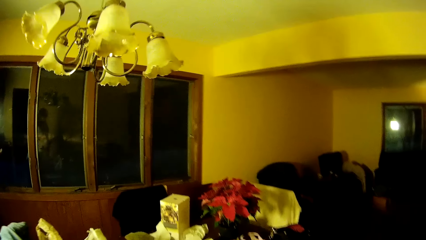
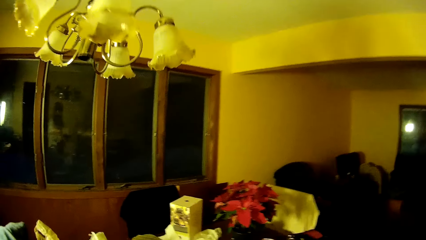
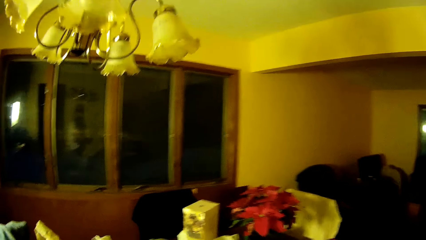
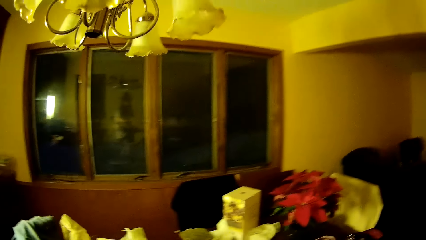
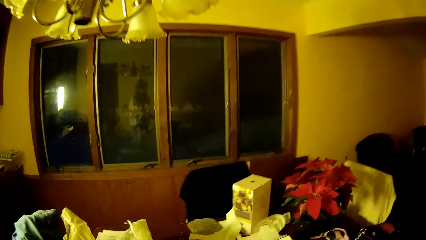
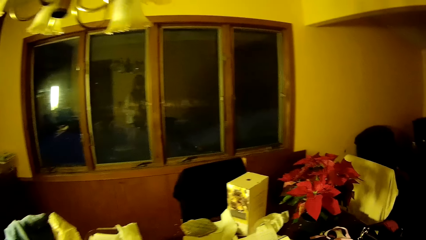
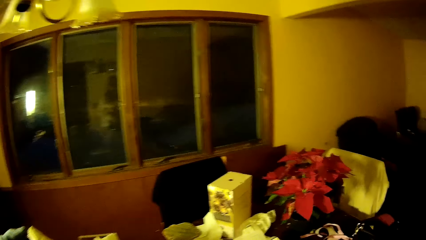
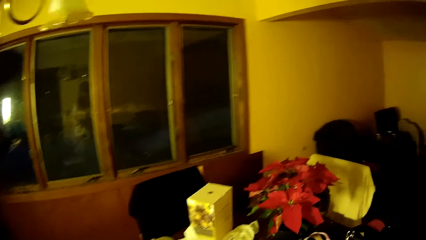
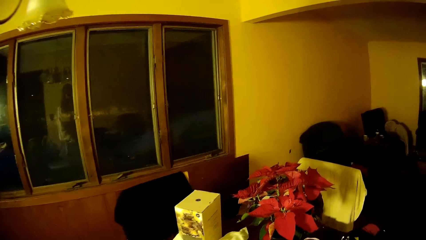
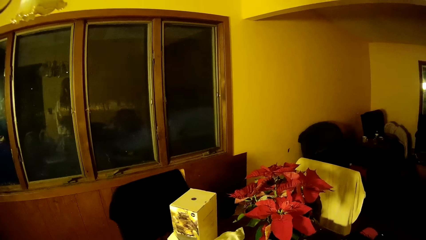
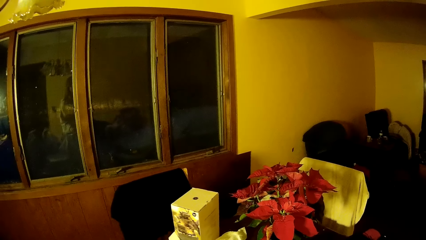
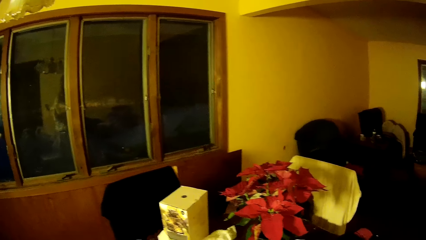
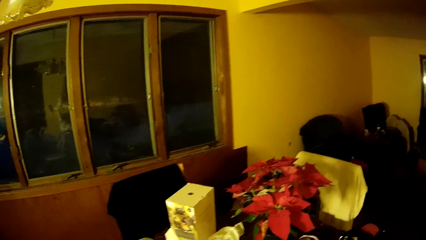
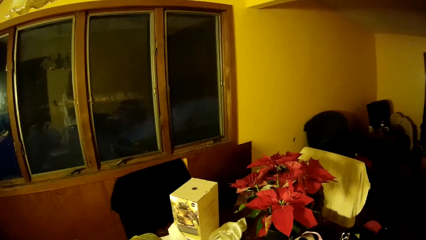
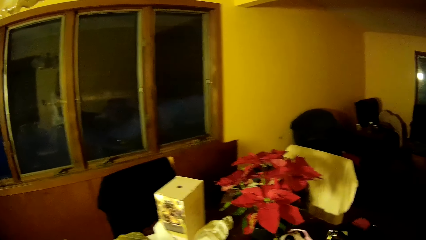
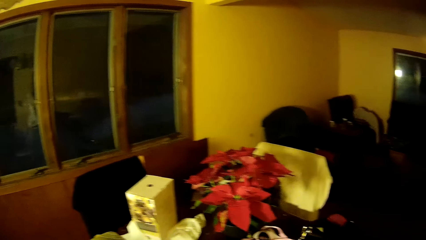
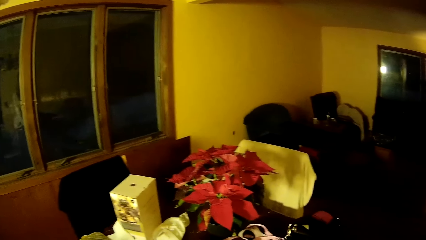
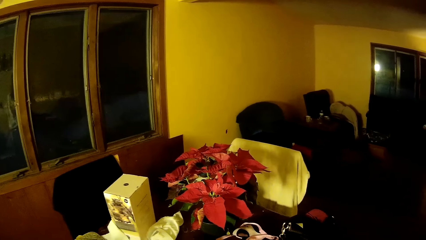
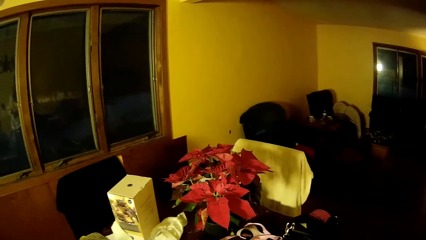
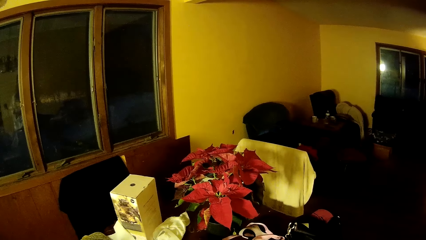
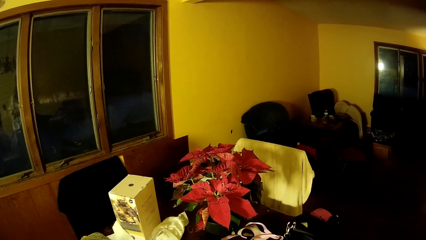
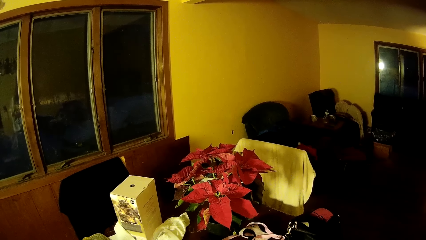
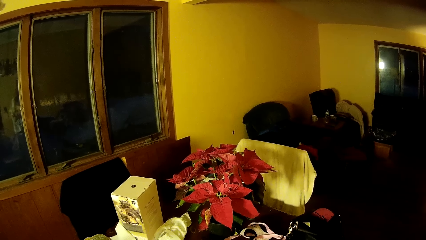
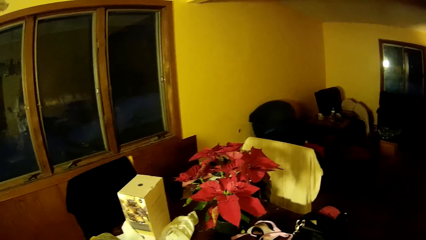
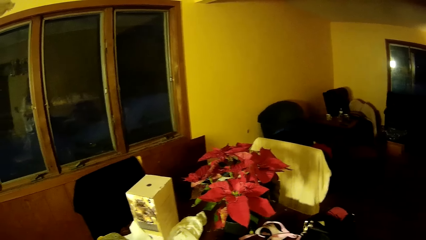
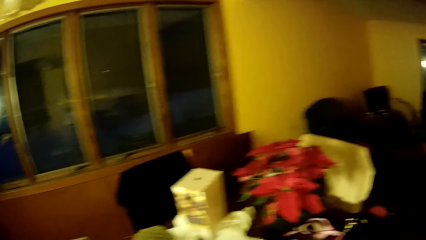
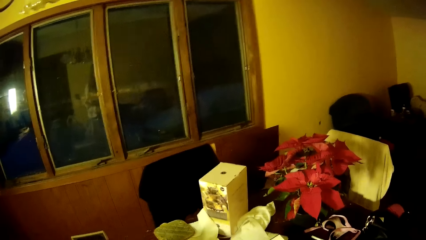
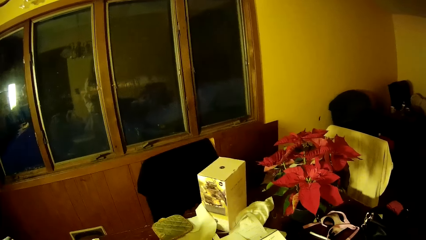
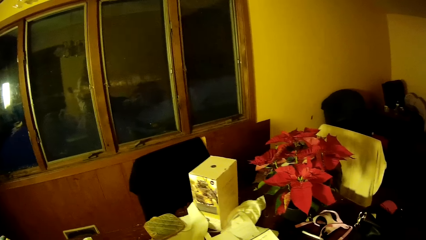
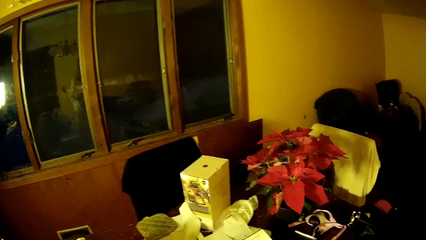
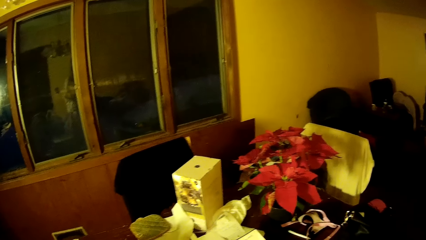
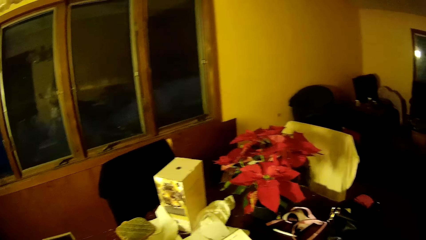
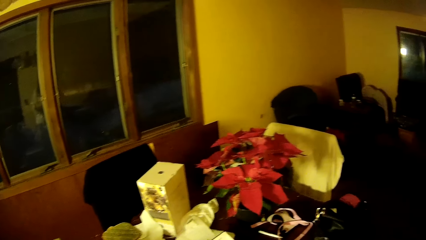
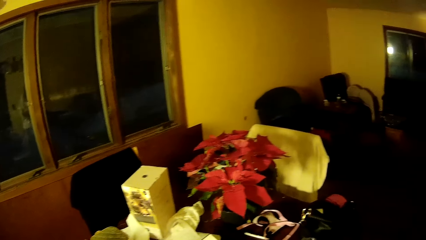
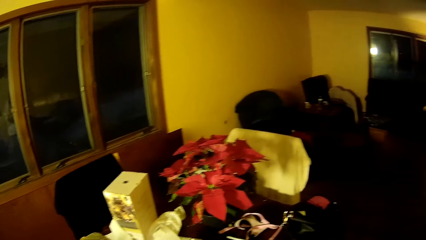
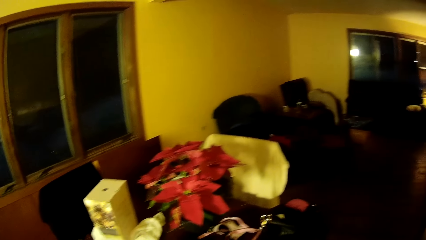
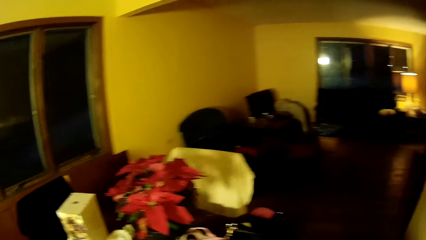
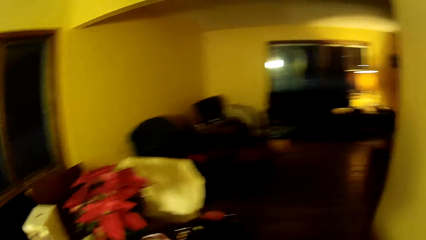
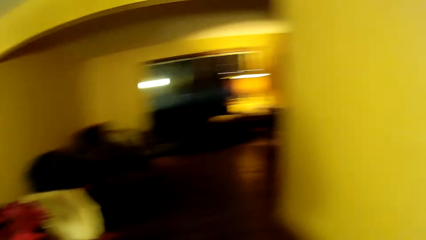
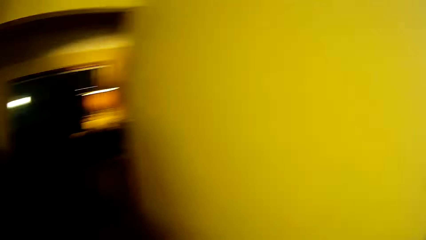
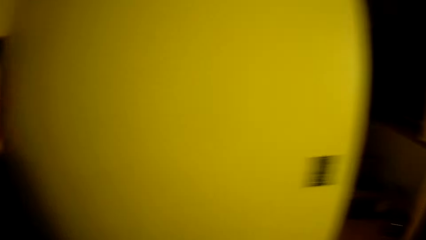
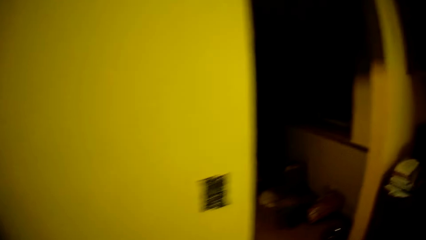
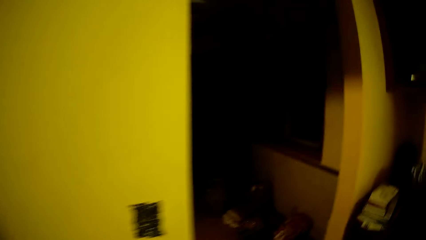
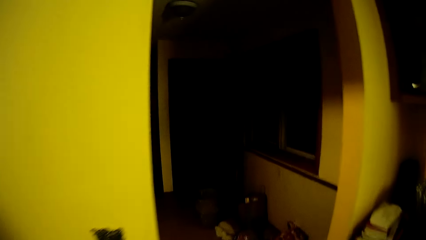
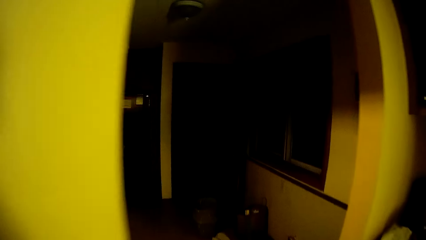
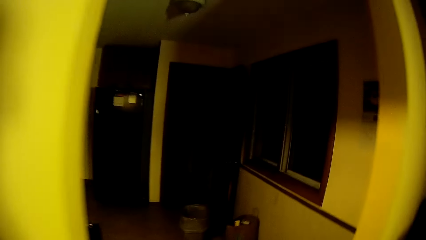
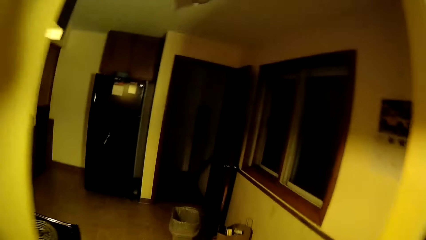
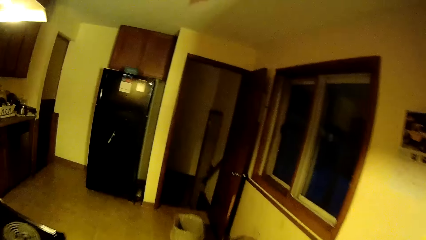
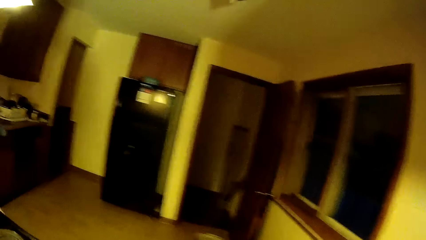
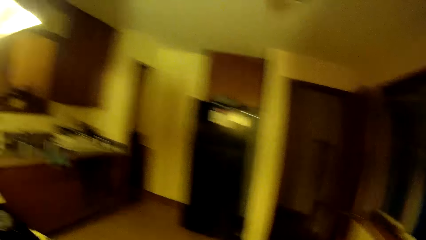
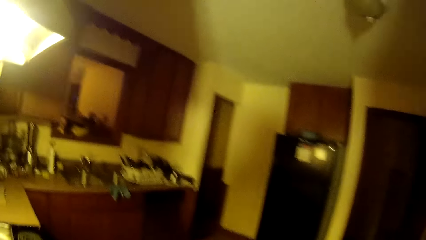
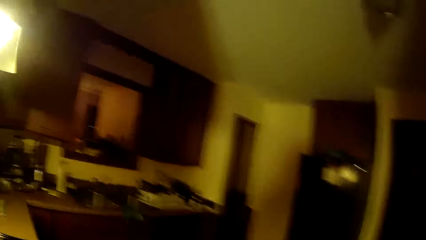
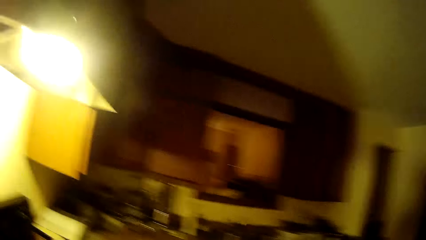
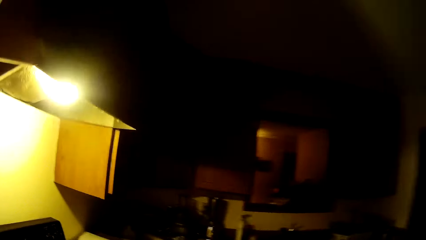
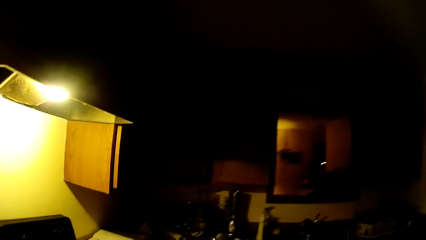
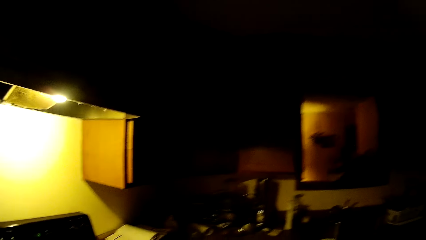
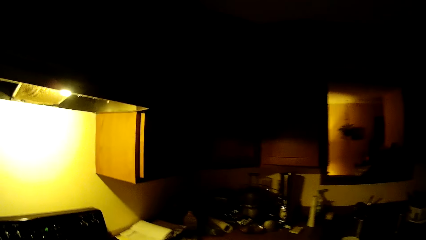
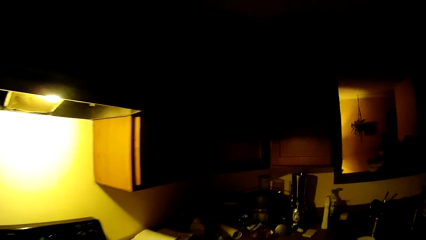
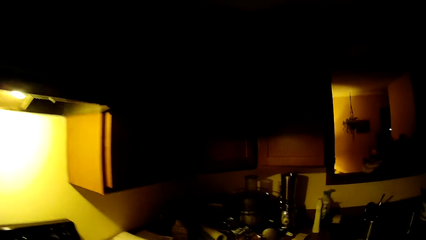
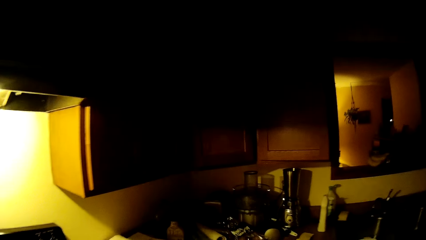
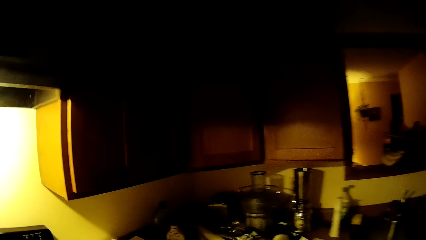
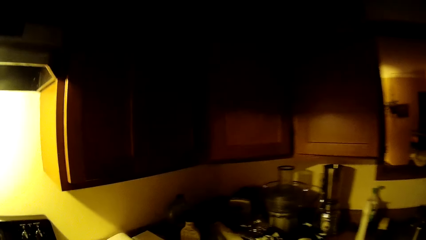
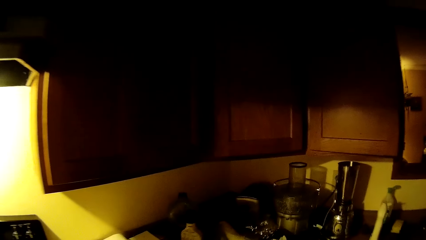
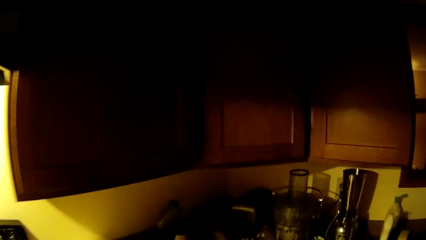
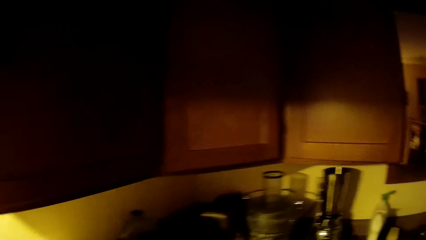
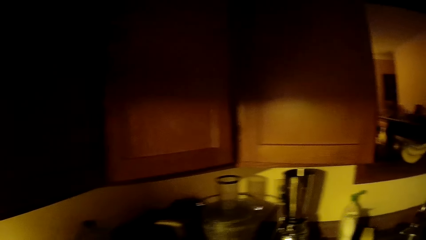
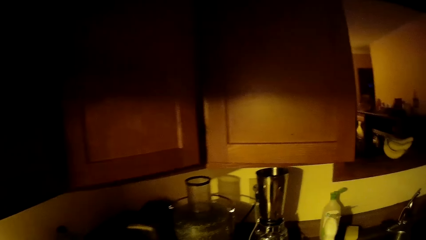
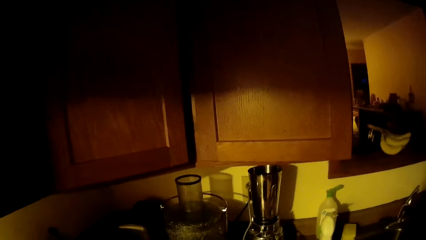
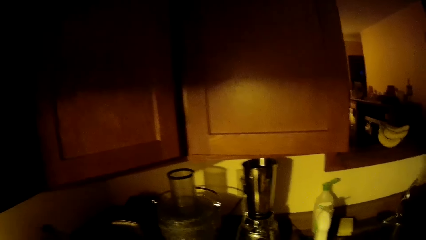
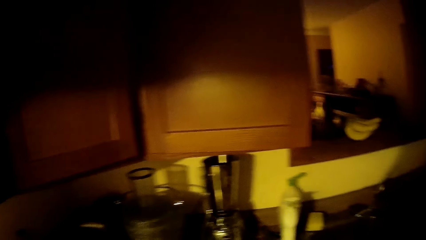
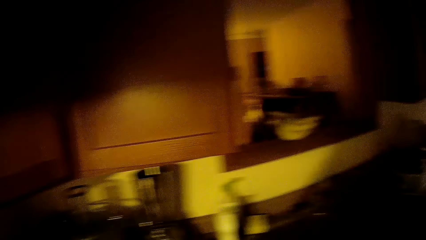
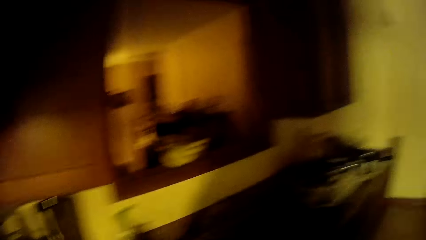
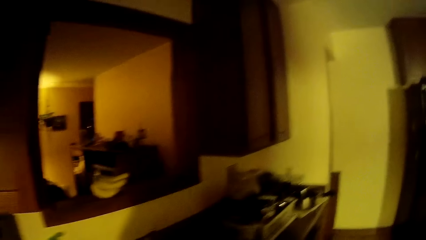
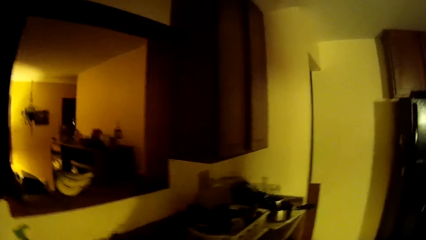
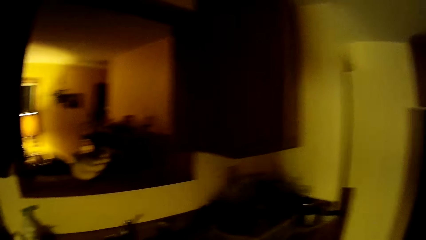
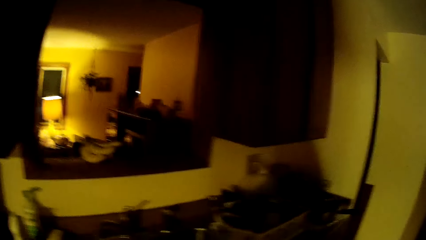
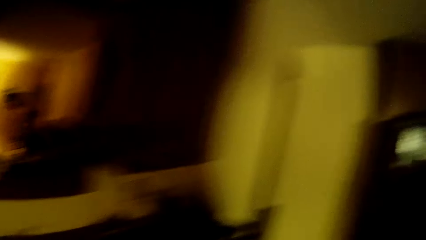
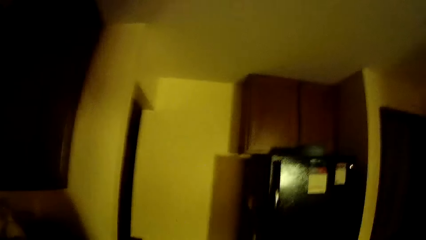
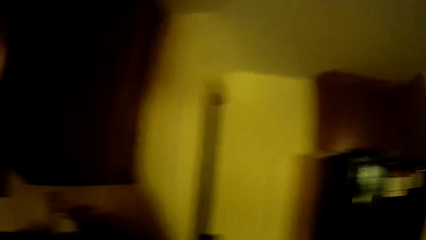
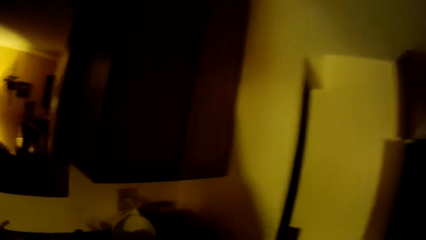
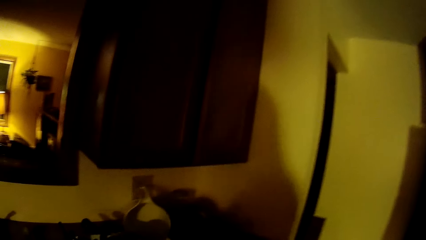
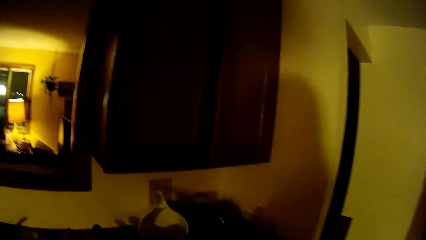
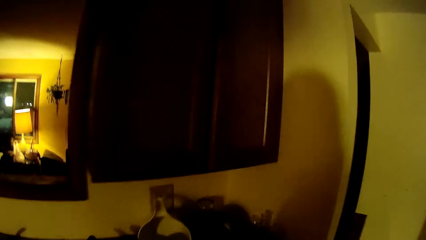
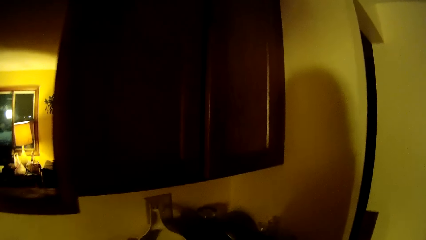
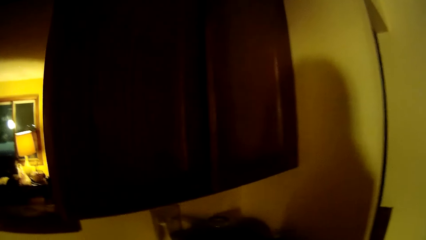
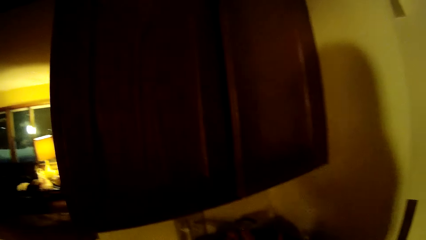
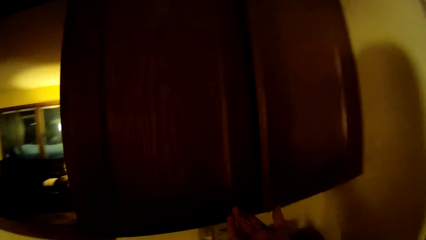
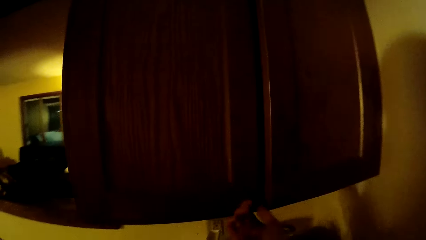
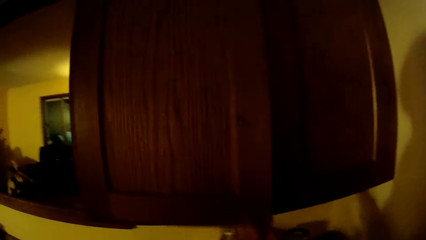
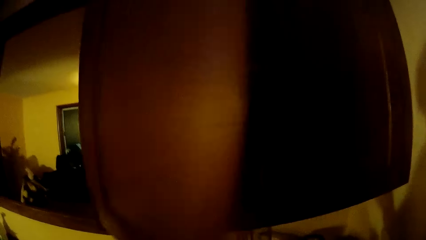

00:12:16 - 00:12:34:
The camera wearer looks around the room. They walk around the room.
